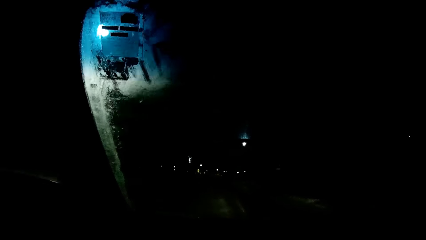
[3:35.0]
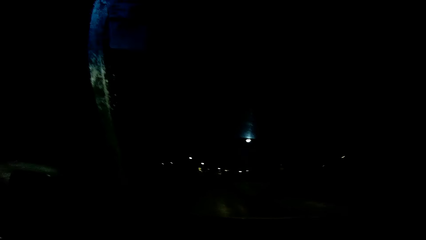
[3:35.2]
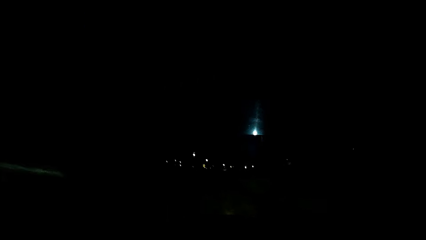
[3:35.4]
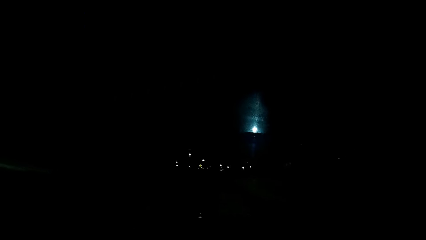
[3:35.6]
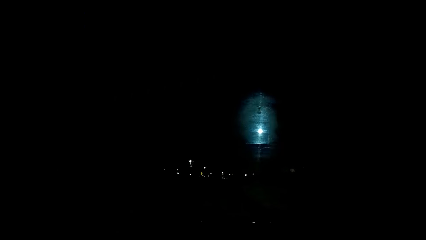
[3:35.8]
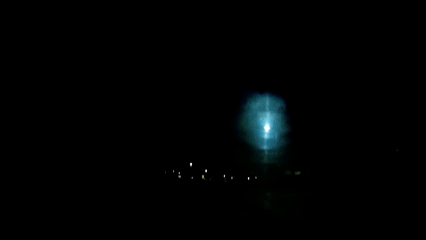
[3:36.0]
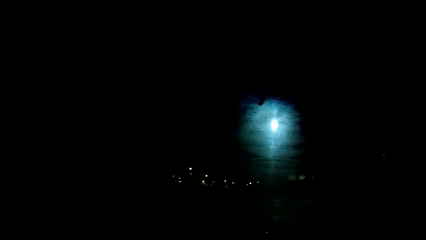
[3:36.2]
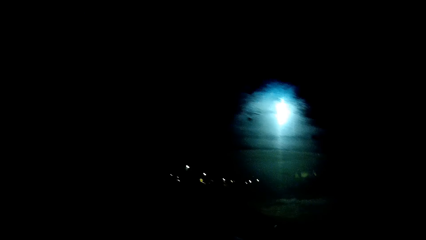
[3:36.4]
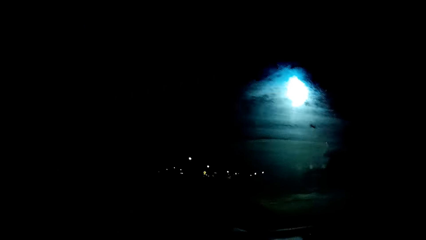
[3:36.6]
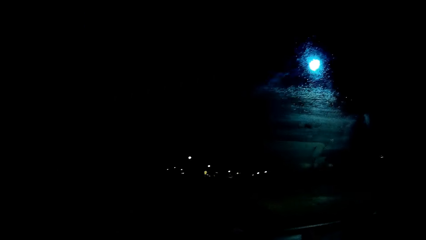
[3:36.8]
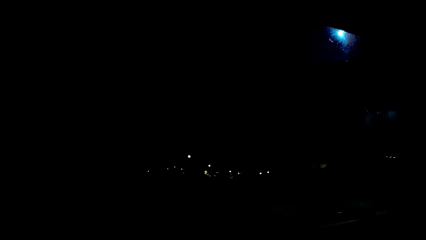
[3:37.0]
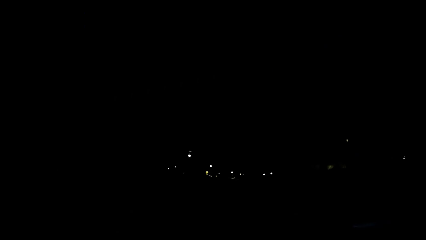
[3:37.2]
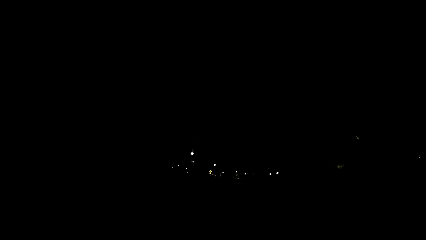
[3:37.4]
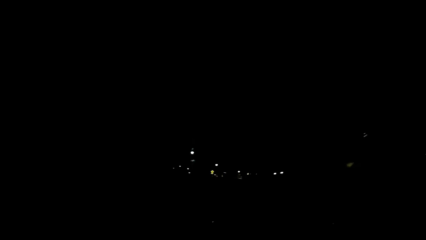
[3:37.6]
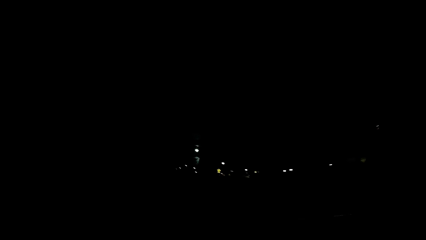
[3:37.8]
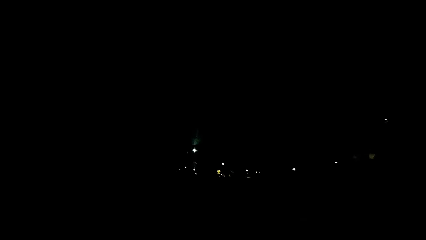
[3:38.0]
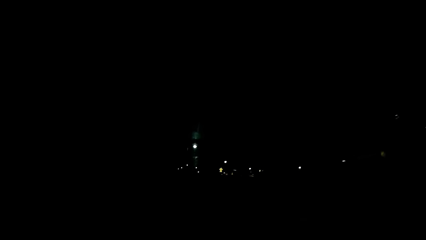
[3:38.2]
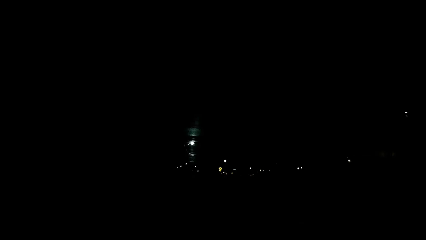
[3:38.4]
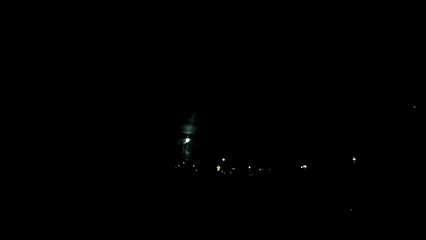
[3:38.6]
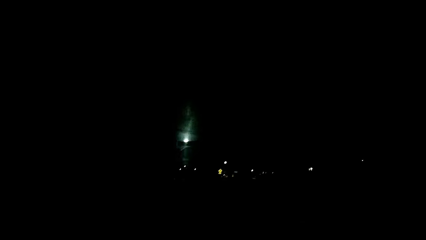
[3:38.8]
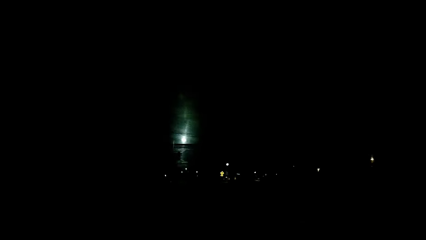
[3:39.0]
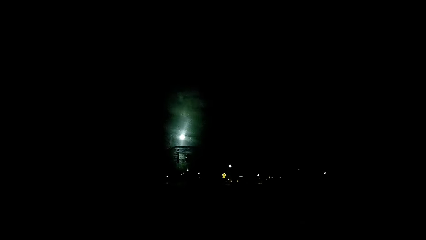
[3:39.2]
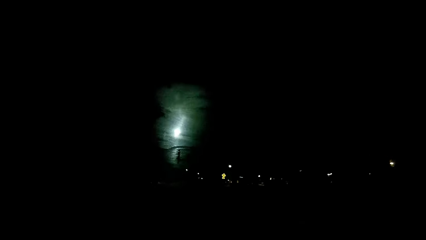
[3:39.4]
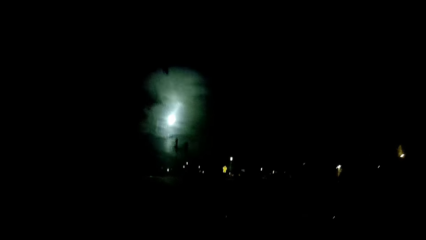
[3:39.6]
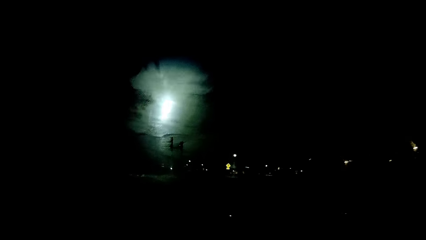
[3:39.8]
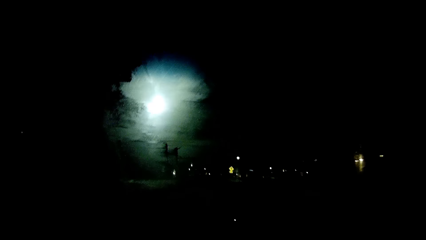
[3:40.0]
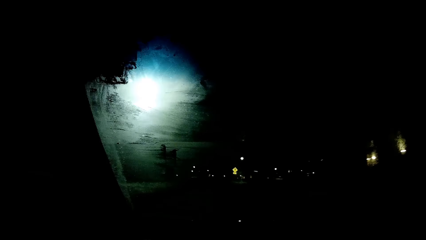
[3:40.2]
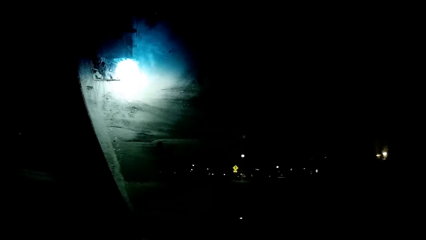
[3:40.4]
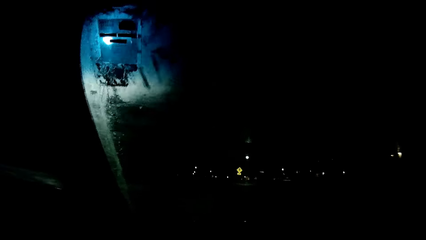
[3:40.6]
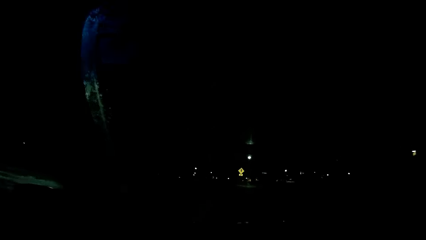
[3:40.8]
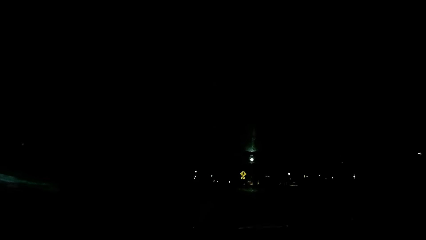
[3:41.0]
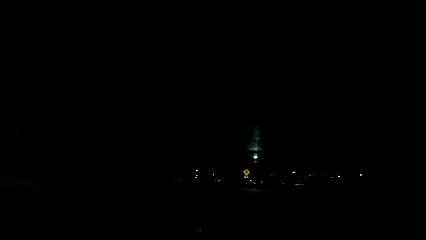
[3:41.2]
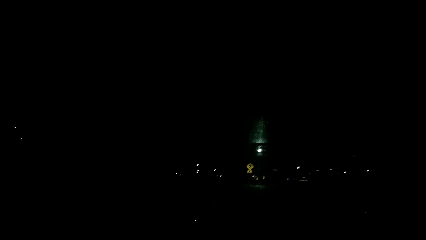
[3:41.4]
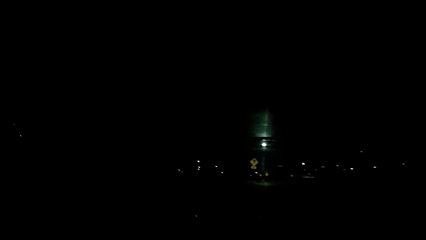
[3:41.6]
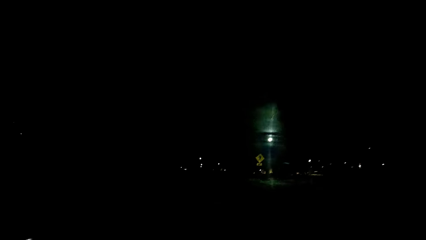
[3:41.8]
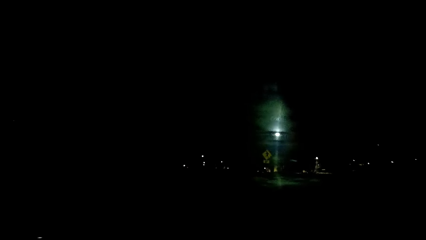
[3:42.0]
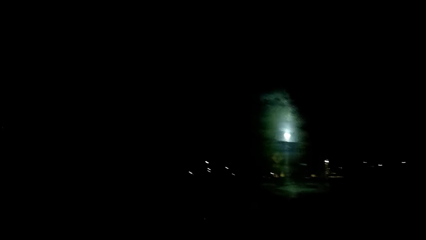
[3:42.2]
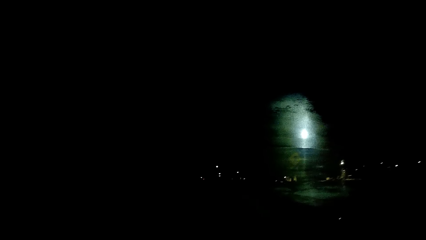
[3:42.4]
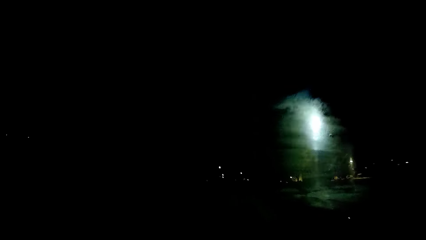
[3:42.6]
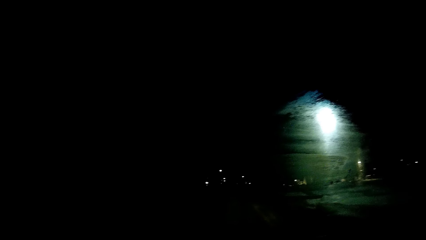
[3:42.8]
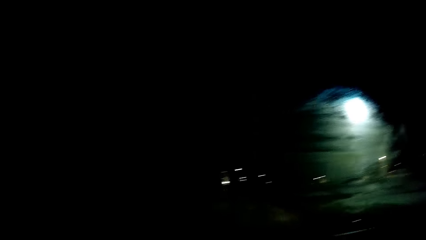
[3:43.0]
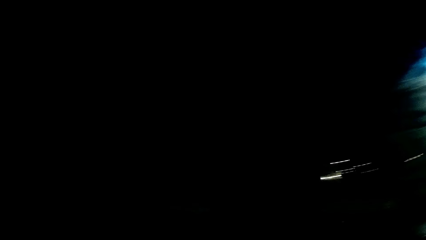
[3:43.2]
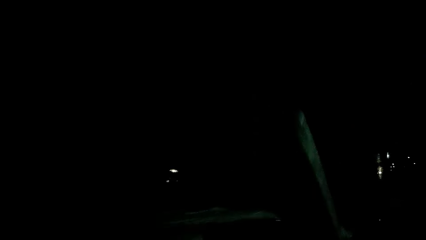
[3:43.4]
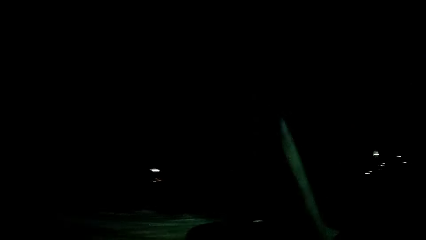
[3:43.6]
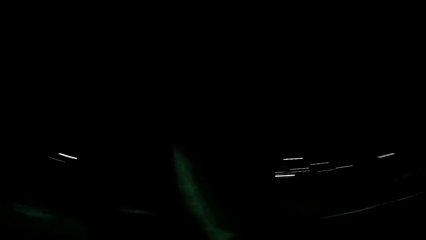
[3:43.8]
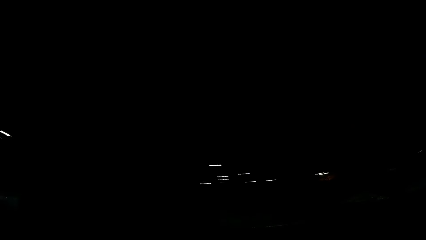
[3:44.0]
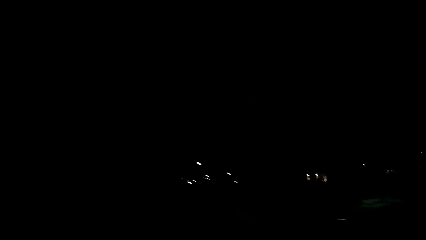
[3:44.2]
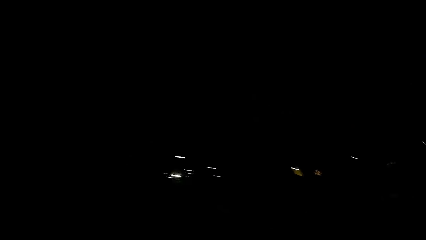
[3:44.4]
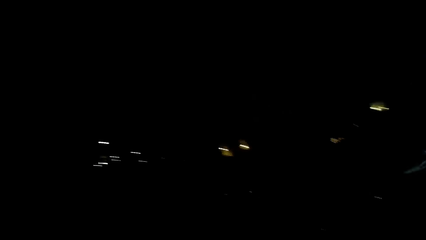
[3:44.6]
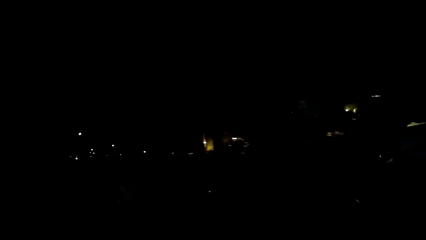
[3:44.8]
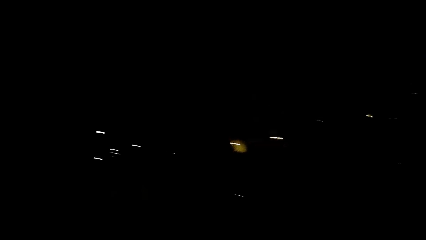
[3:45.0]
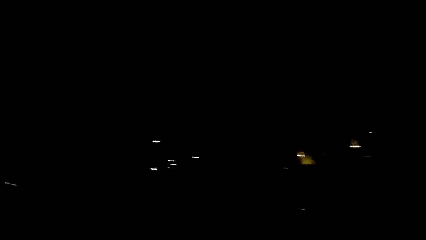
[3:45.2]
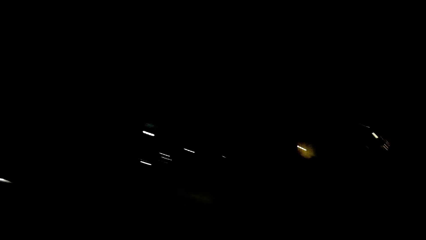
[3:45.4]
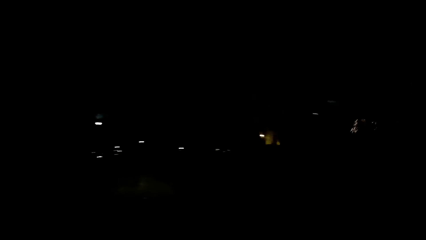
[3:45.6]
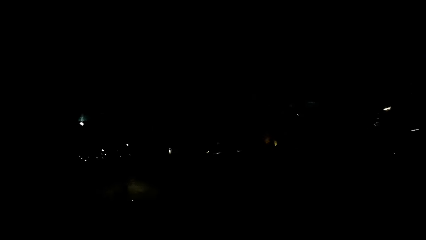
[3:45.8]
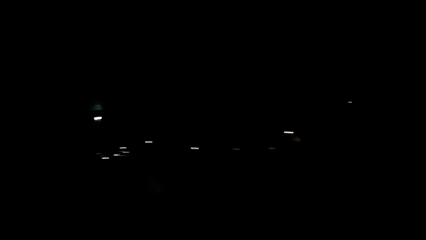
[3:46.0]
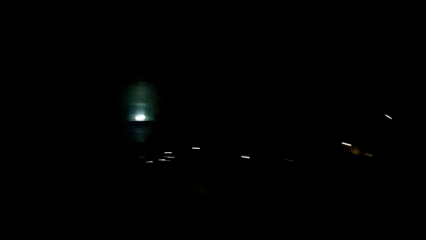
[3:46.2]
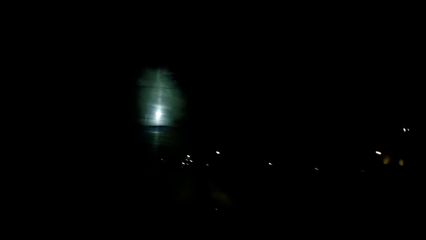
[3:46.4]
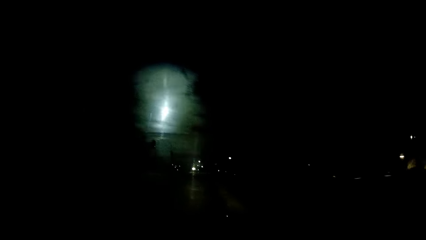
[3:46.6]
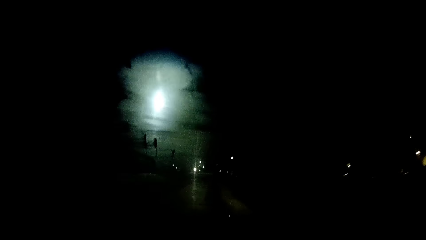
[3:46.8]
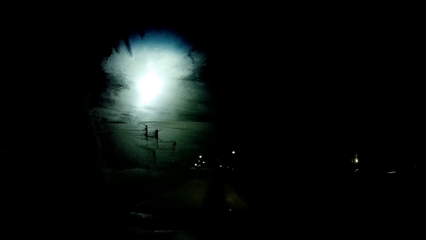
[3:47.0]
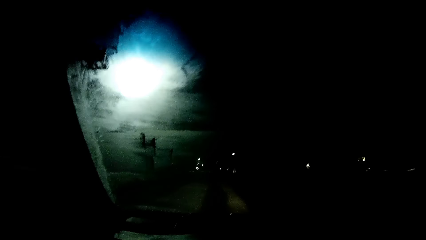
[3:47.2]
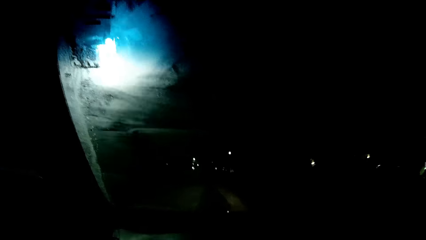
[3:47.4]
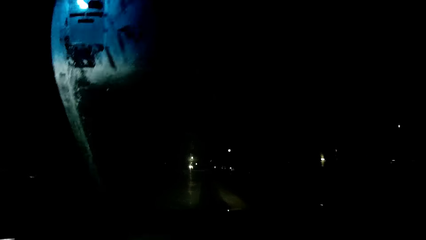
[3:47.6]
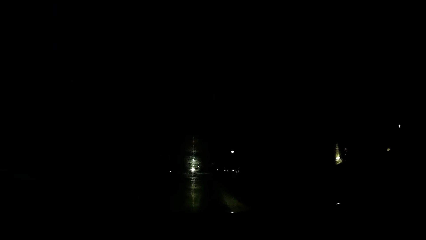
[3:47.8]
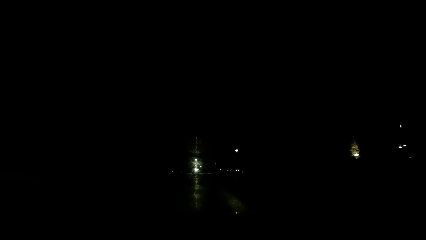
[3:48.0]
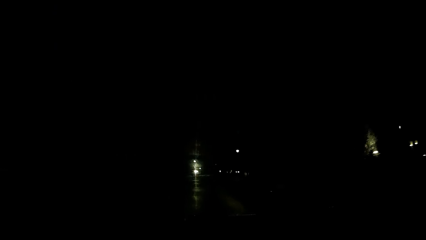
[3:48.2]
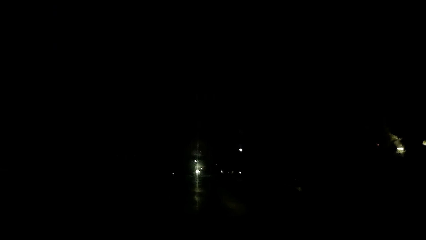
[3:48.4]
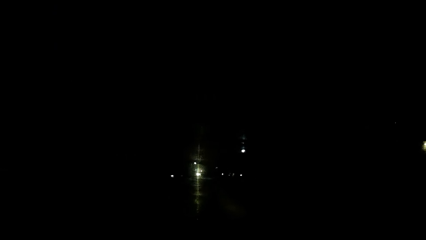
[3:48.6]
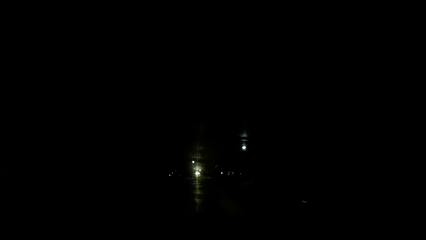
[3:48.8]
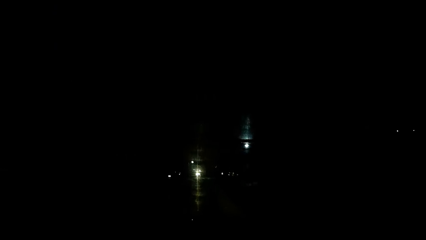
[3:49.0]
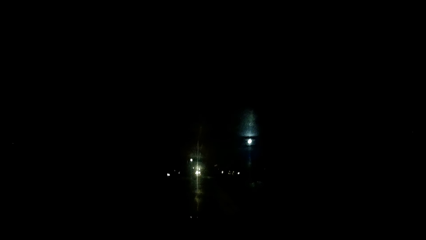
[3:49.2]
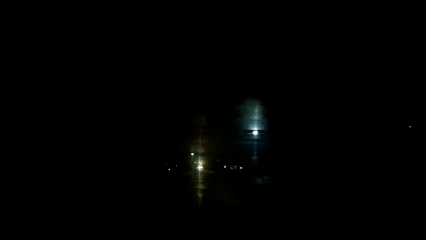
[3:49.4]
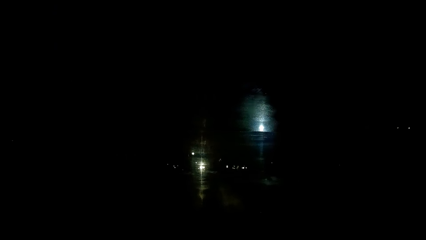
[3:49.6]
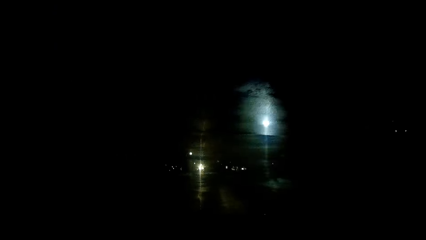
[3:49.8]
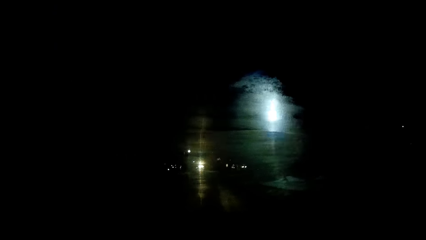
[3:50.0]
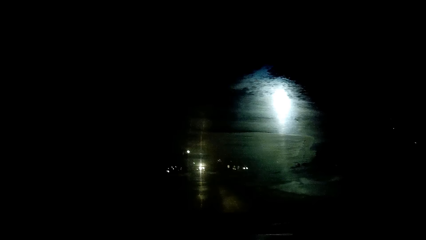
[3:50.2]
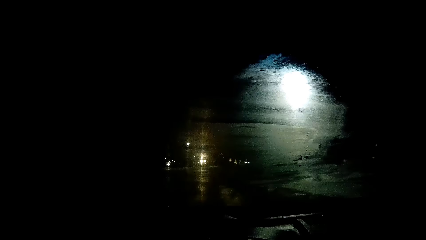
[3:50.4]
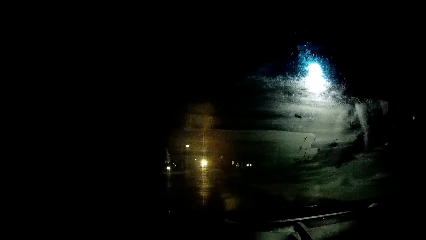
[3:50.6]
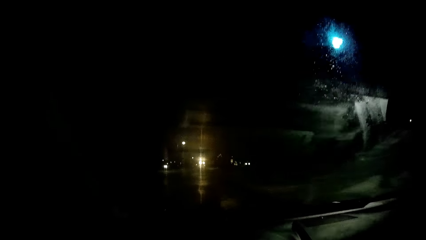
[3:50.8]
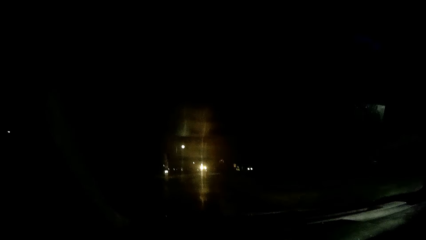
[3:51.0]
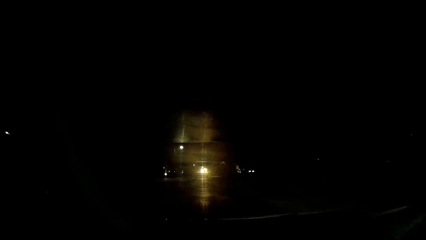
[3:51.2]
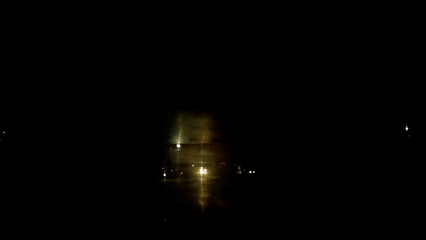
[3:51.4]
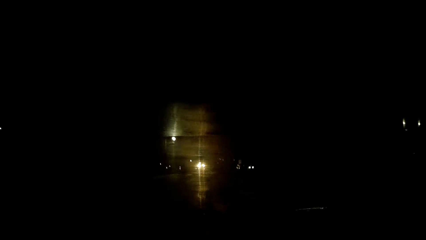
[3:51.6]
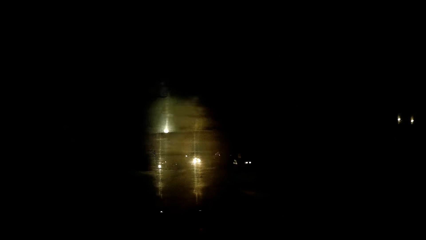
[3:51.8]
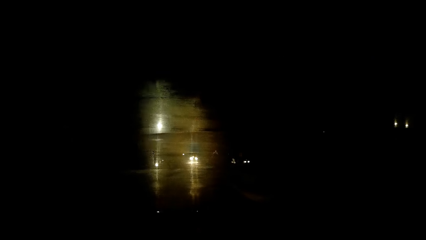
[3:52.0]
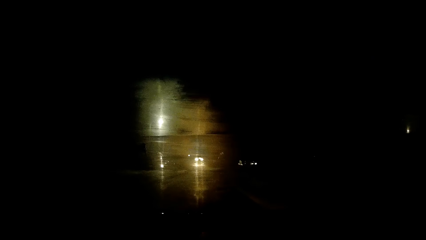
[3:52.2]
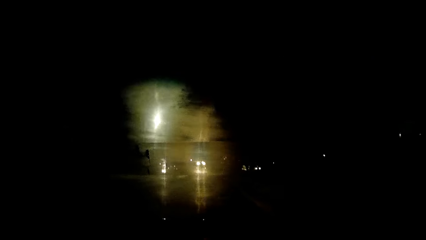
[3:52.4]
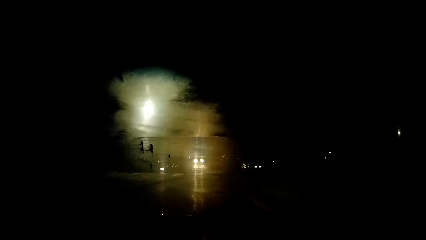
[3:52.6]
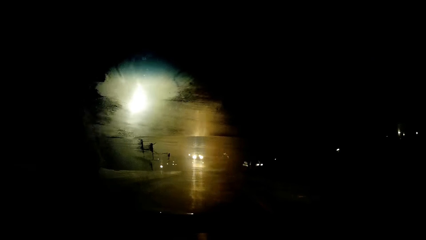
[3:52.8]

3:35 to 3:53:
The camera wearer looks around. They drive the car.
